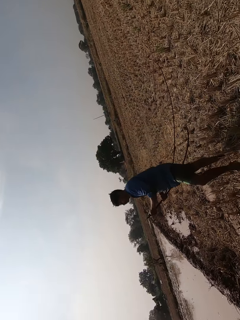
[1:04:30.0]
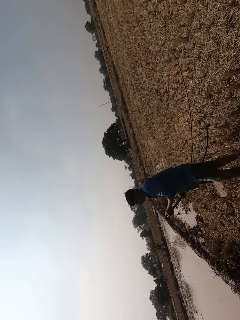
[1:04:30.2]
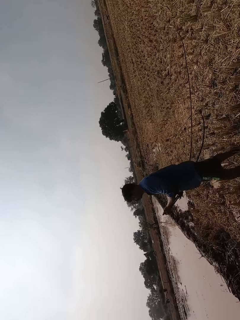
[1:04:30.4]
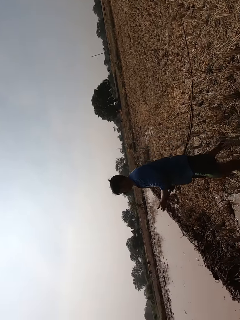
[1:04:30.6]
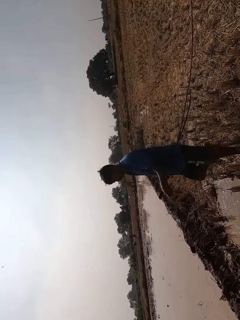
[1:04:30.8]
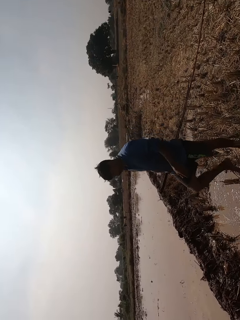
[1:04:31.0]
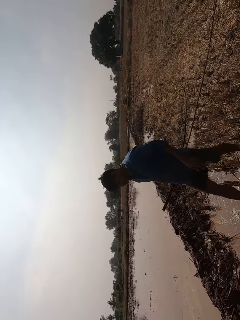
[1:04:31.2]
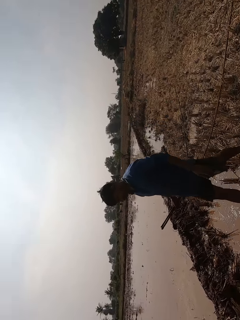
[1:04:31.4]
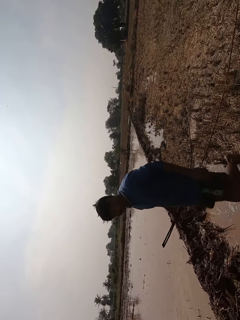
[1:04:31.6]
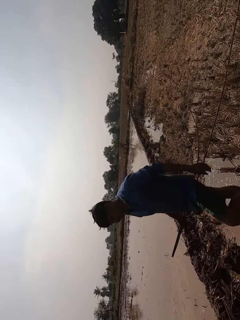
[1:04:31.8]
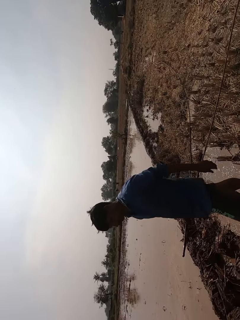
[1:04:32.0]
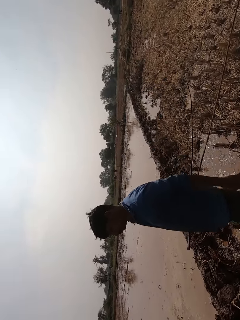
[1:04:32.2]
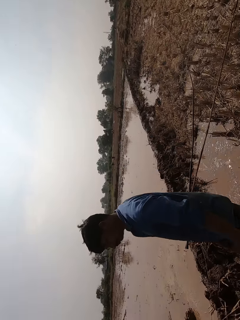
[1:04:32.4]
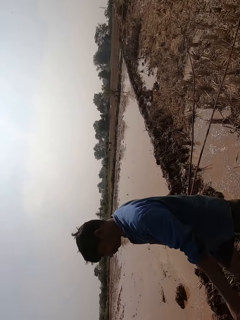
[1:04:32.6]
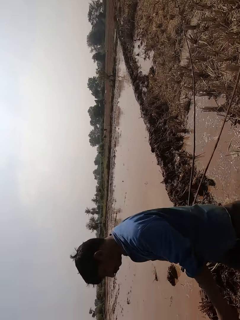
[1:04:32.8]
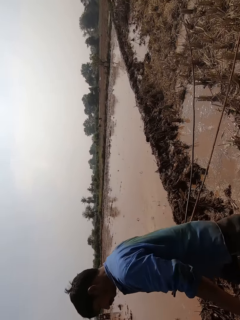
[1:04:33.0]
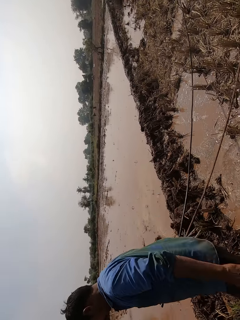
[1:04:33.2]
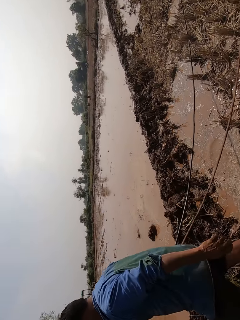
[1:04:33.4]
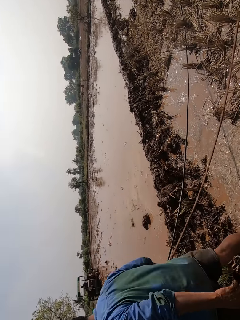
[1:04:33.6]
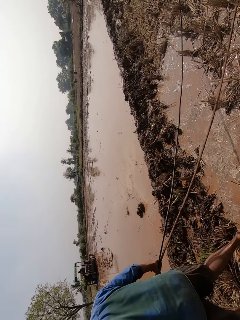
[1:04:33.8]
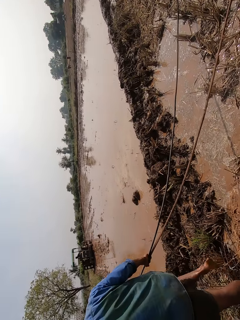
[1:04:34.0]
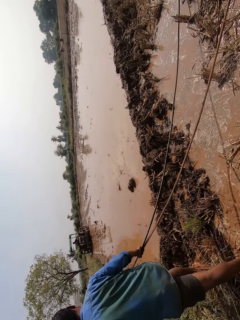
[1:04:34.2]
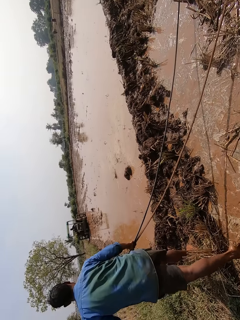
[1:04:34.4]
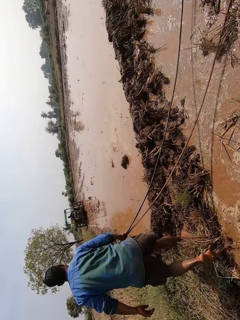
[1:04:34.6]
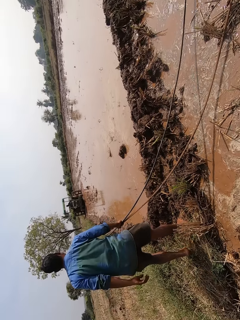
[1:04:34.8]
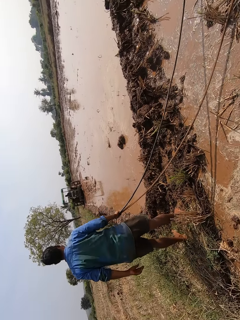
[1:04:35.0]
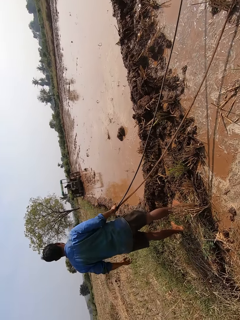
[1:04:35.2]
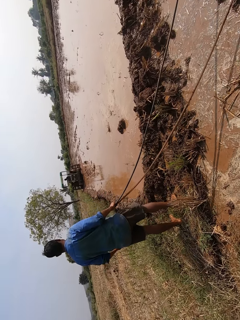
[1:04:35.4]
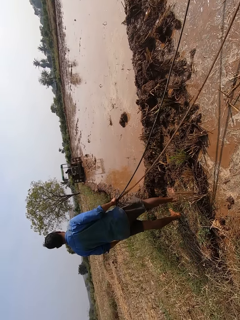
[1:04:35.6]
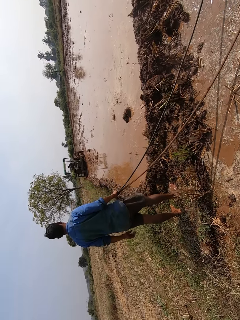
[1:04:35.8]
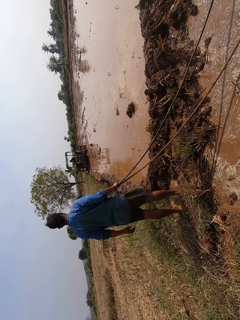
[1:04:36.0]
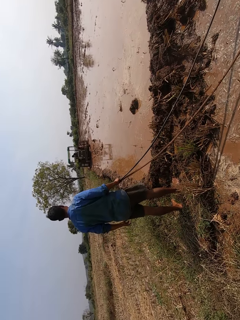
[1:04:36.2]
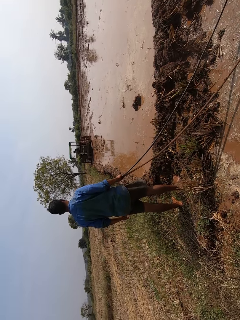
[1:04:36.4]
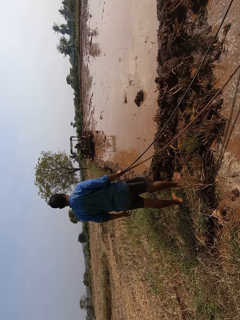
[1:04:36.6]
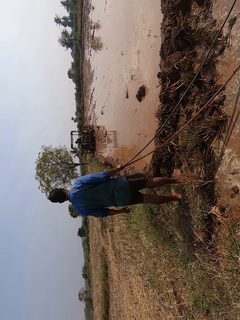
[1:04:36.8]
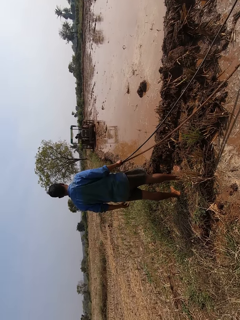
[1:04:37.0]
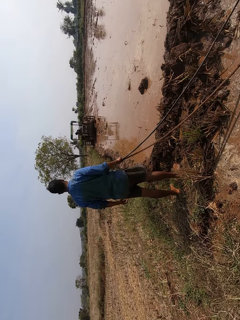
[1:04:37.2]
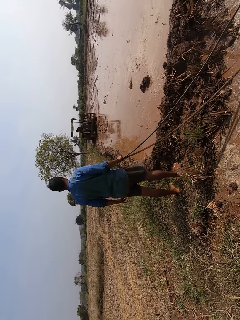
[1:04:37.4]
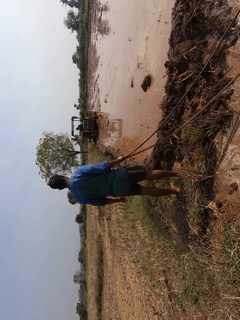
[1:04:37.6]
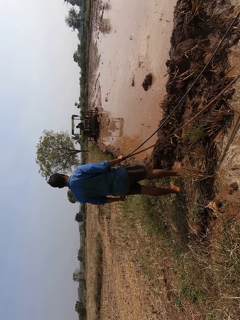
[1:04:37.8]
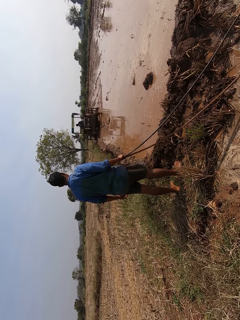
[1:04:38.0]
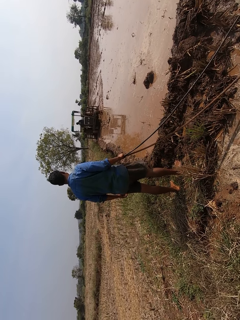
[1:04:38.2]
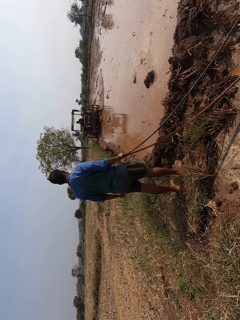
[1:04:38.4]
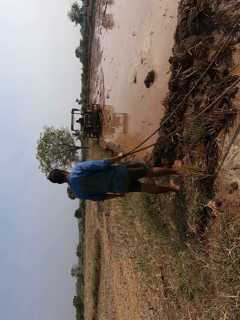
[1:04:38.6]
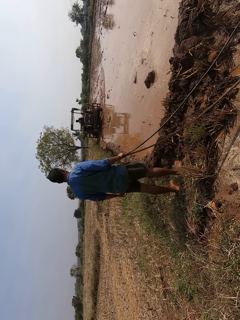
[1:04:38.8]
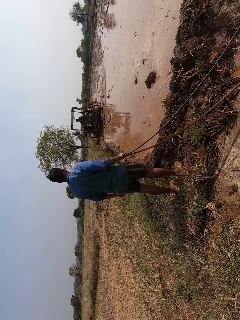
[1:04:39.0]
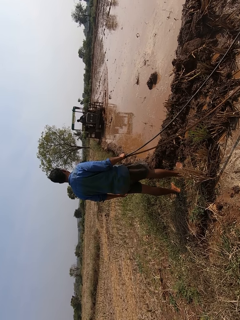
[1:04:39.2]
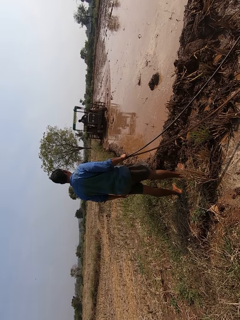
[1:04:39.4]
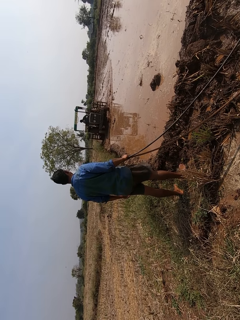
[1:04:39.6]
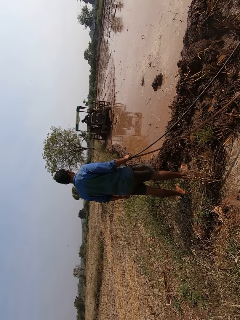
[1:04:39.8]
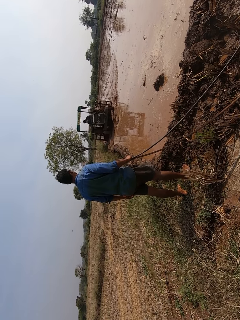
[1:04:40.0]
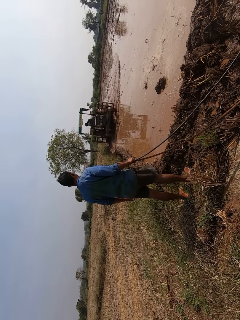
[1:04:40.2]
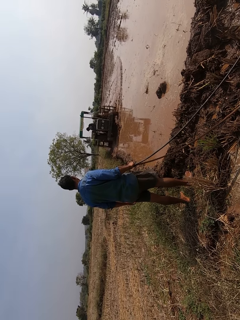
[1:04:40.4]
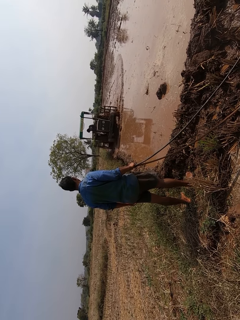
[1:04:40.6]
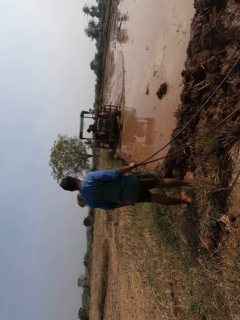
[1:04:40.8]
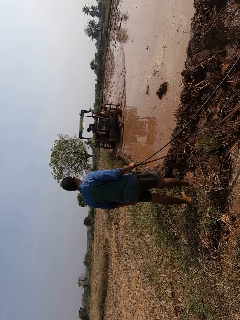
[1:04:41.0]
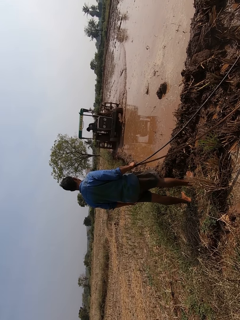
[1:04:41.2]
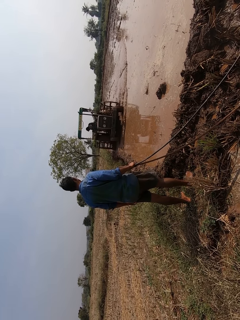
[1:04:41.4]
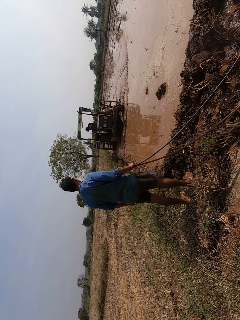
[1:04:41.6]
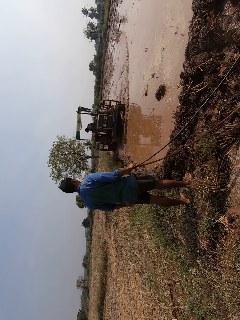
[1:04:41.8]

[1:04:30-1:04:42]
The man walks towards the plough tractor. The person drives the tractor on the muddy field.

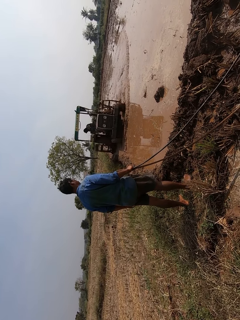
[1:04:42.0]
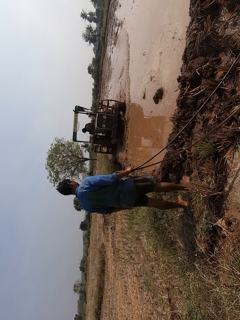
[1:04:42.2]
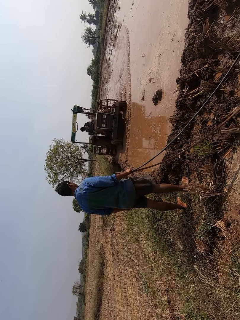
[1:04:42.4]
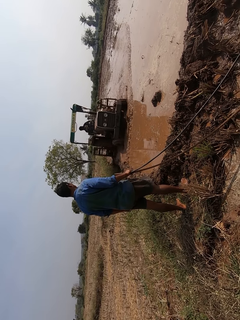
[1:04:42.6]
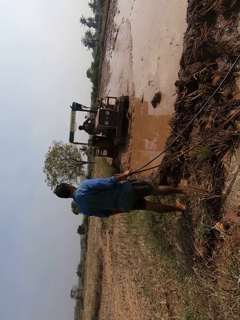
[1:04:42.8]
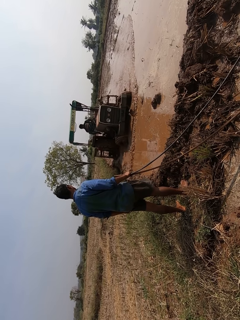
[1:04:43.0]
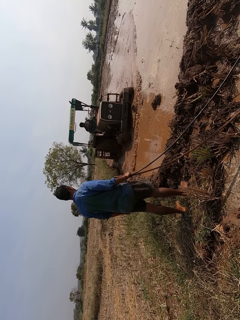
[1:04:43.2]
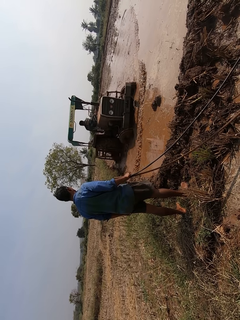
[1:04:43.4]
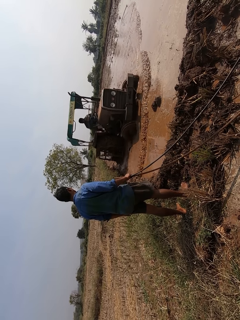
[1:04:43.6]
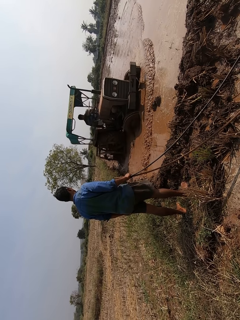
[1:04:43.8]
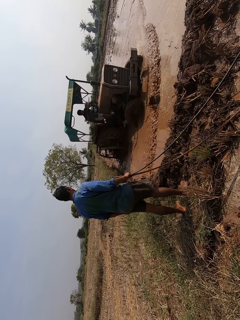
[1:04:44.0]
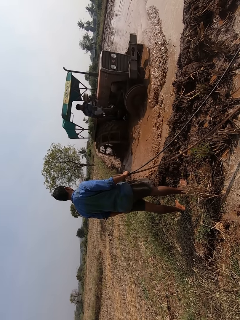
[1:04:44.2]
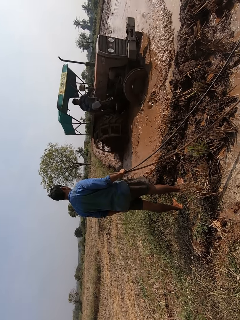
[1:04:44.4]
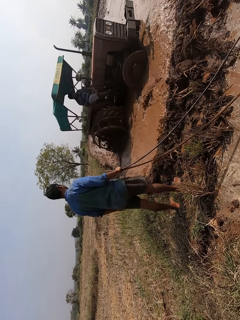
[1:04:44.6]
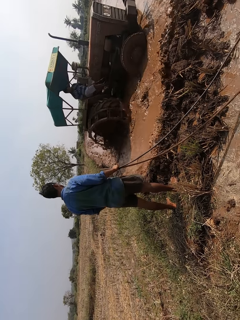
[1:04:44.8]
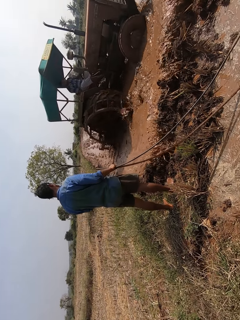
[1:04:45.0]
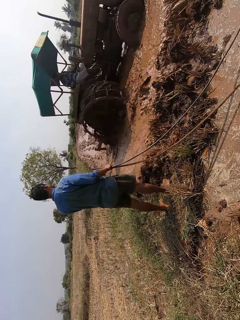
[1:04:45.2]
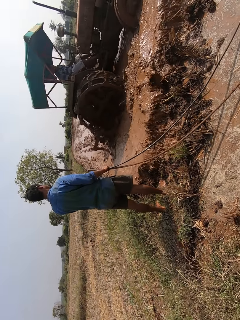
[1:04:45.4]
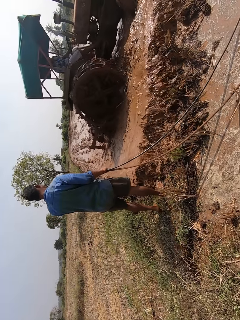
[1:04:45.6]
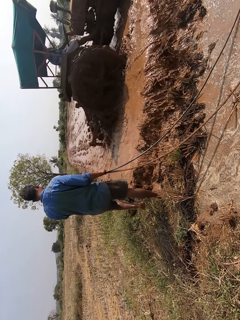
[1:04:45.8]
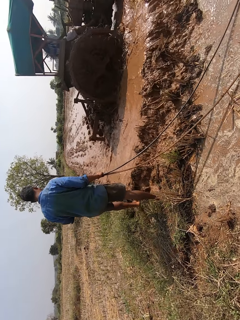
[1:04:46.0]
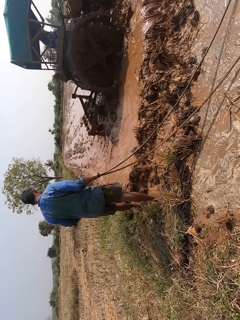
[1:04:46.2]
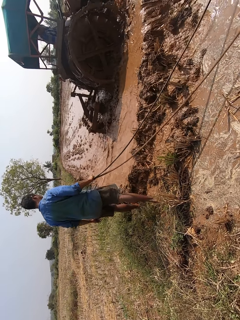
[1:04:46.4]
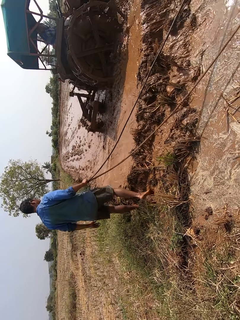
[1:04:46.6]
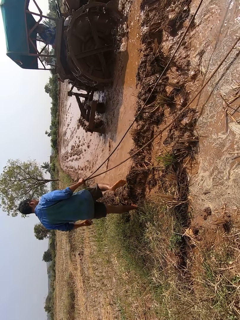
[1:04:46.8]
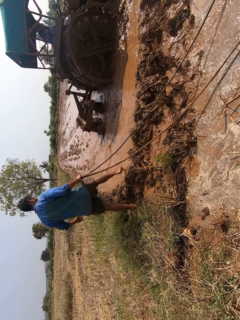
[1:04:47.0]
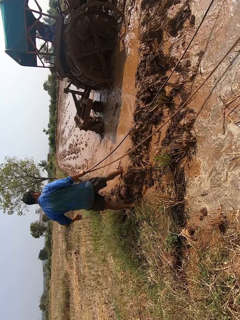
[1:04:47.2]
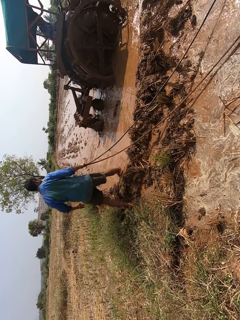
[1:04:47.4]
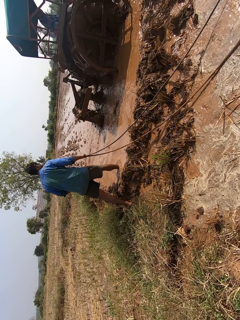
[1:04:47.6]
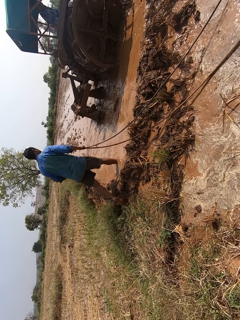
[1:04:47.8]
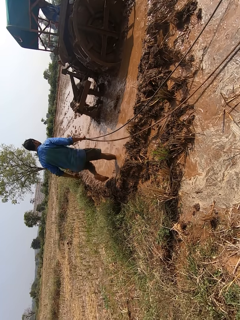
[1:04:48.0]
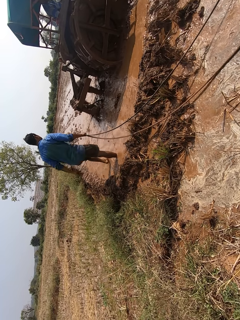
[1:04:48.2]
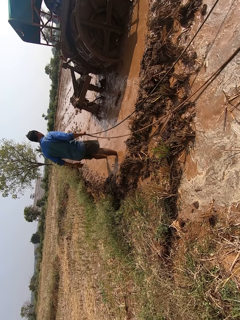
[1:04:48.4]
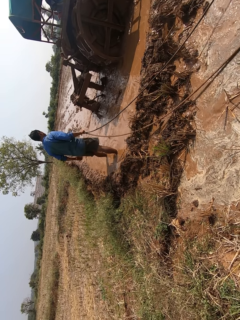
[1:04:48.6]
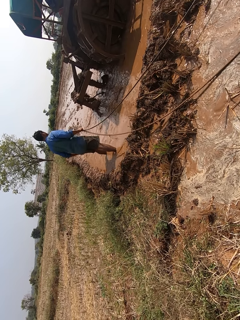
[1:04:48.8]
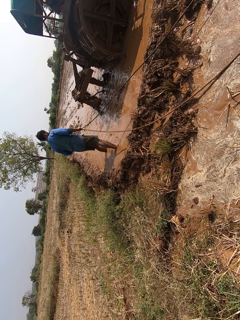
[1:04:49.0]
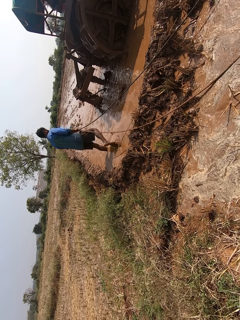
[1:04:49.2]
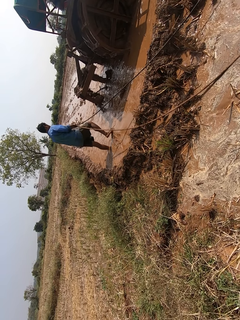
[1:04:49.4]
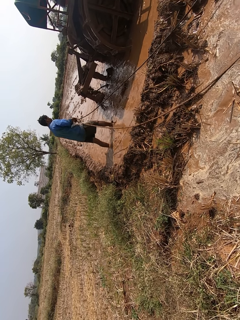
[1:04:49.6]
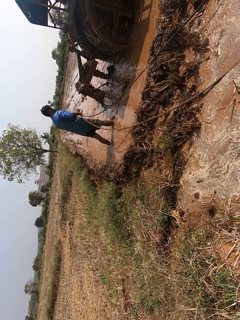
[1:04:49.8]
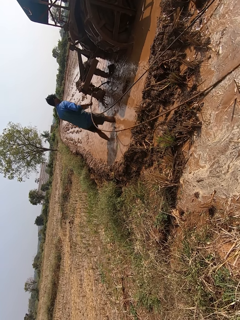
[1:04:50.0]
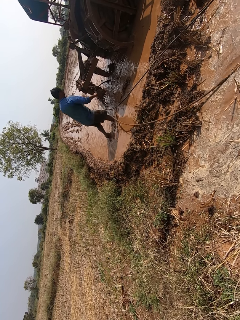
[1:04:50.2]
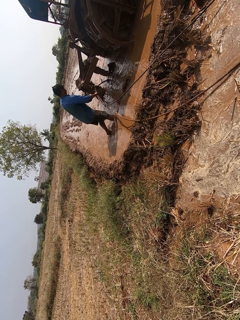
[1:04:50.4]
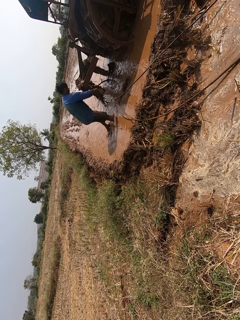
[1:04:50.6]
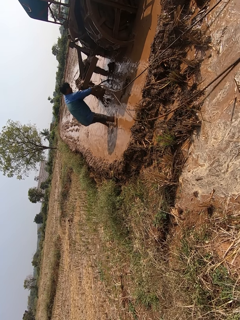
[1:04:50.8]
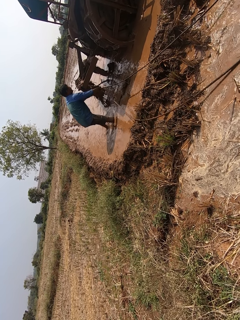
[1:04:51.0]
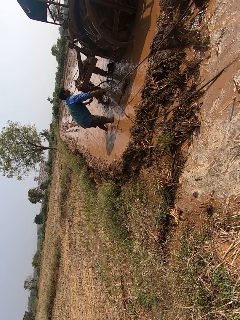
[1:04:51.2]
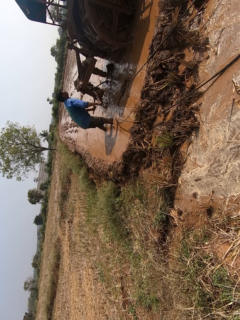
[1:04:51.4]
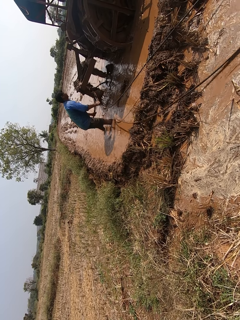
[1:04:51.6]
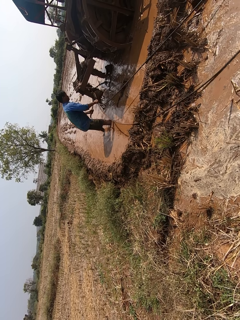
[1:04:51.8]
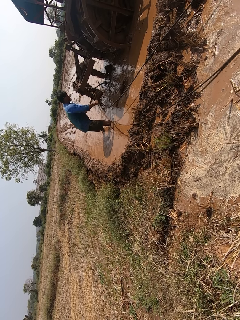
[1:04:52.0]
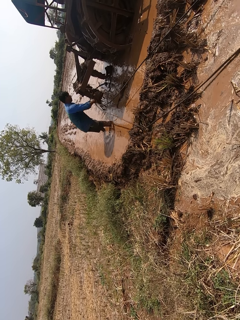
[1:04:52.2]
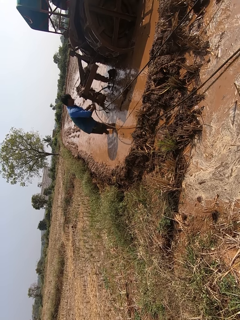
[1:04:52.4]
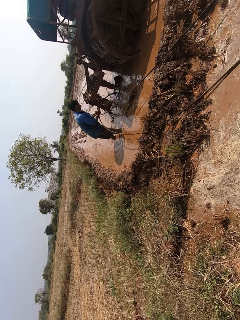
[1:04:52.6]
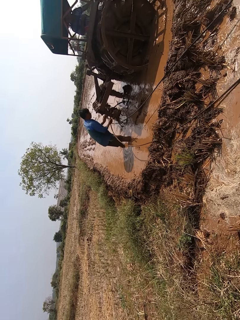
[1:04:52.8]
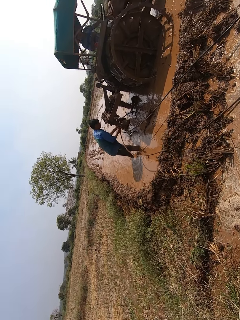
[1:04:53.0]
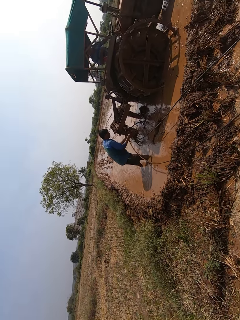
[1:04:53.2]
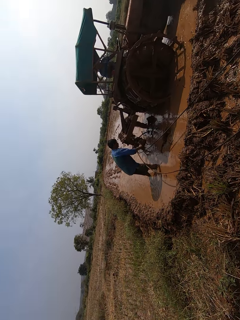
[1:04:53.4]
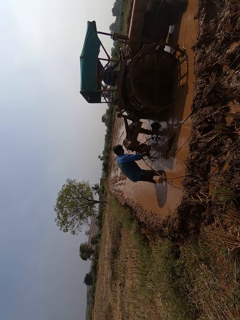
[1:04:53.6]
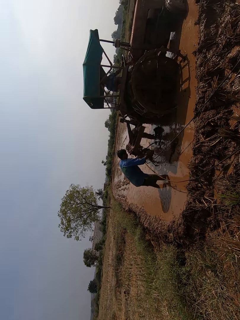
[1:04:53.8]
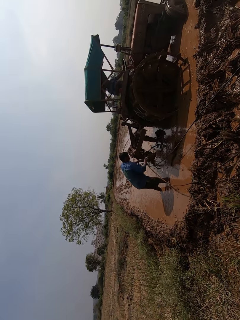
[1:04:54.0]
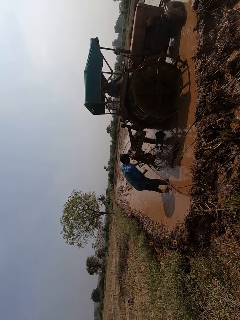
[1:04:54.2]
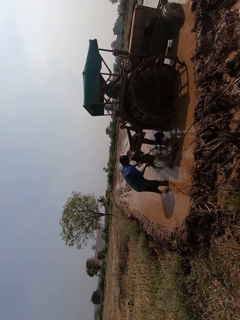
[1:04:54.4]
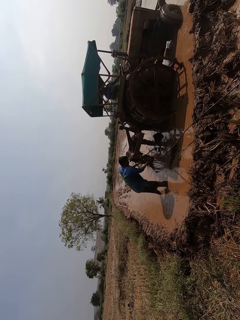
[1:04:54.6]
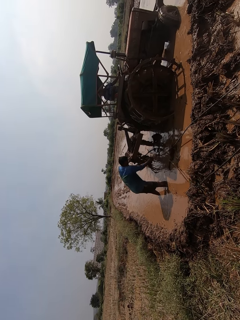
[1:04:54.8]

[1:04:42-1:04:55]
A man inserts the wire into the tractor with his right hand. The man passes the wire to his left hand from his right hand. The man removes mud from the plough tractor blade with the rope. The man ties the wire together with both hands.
